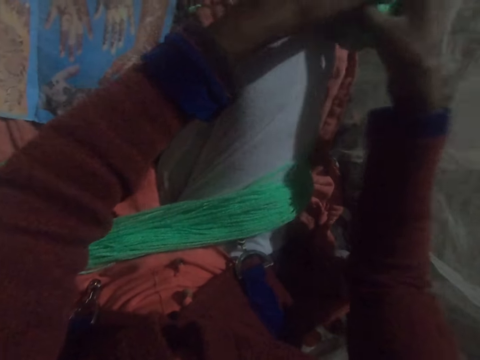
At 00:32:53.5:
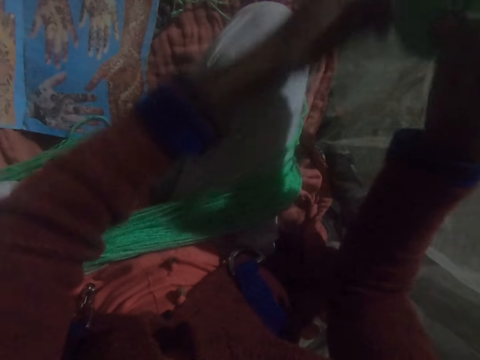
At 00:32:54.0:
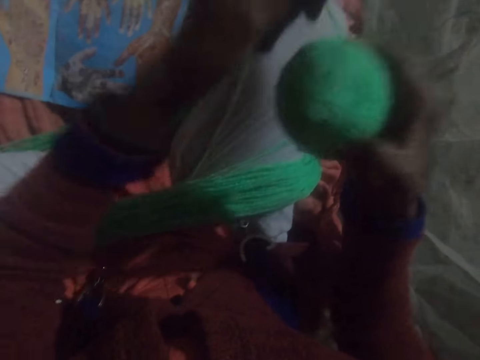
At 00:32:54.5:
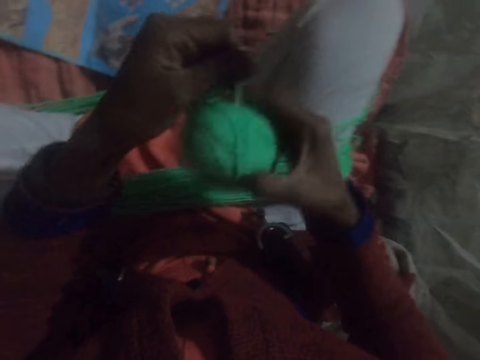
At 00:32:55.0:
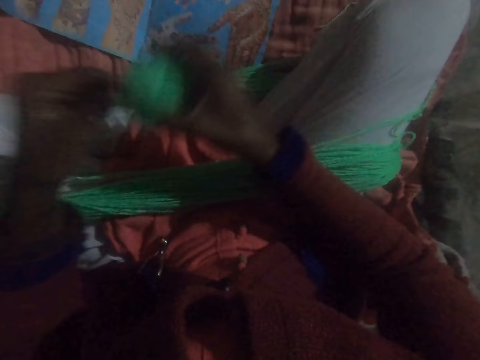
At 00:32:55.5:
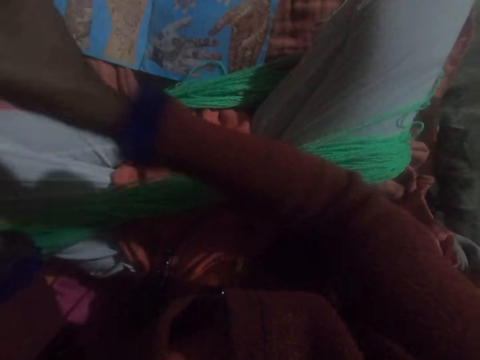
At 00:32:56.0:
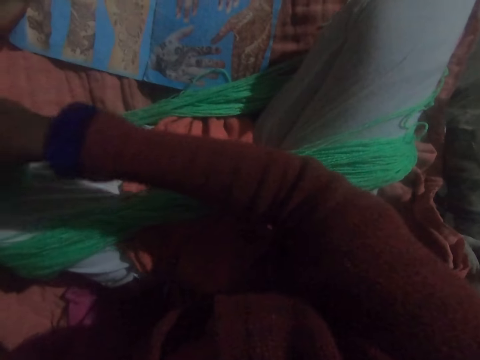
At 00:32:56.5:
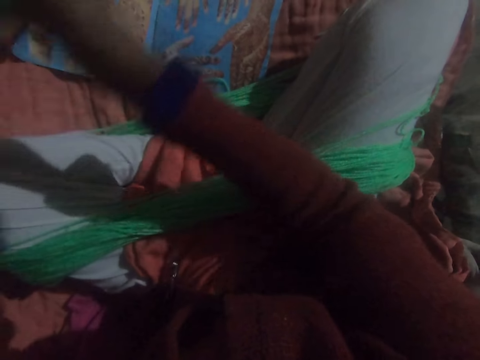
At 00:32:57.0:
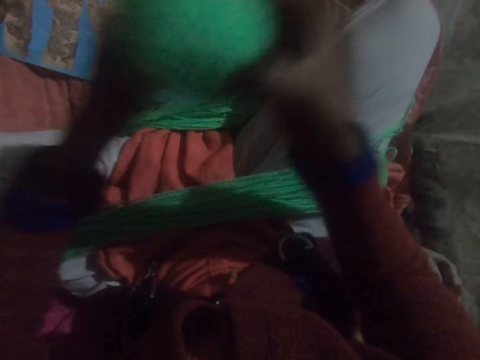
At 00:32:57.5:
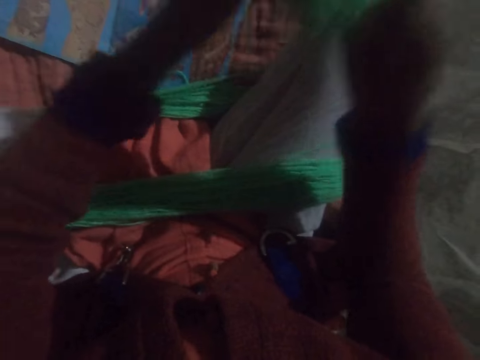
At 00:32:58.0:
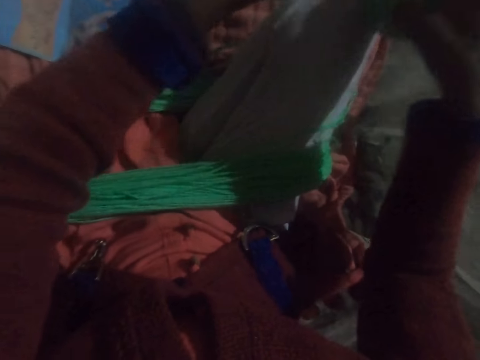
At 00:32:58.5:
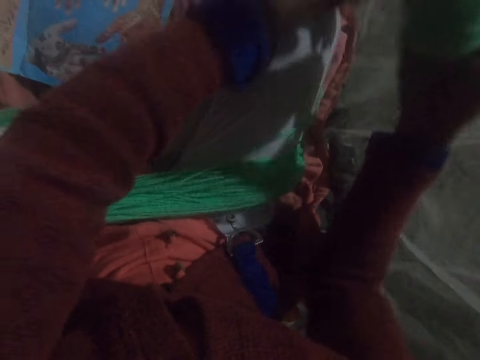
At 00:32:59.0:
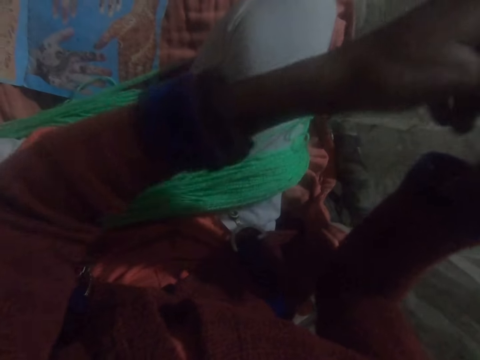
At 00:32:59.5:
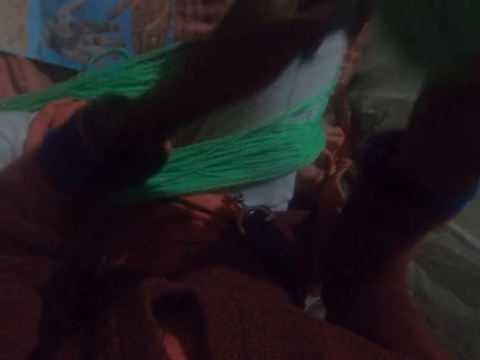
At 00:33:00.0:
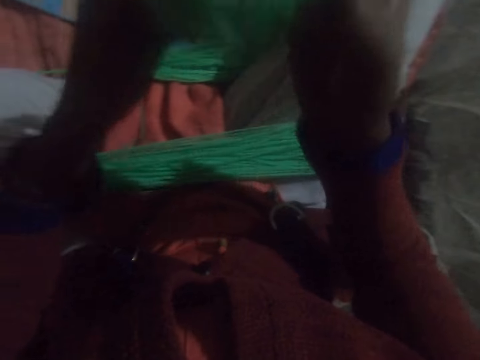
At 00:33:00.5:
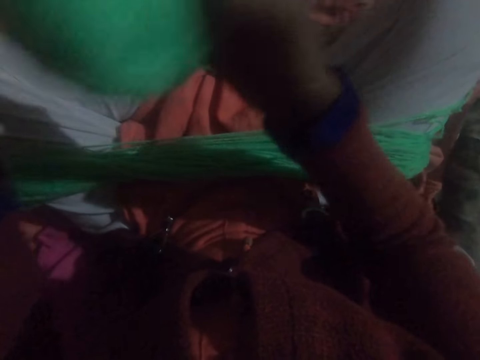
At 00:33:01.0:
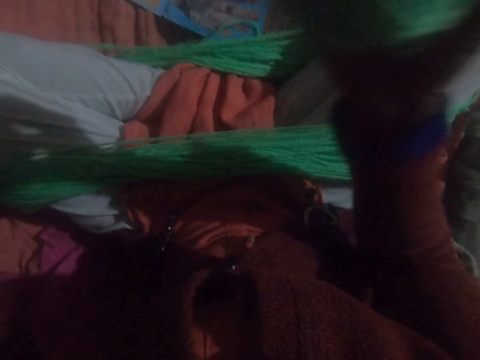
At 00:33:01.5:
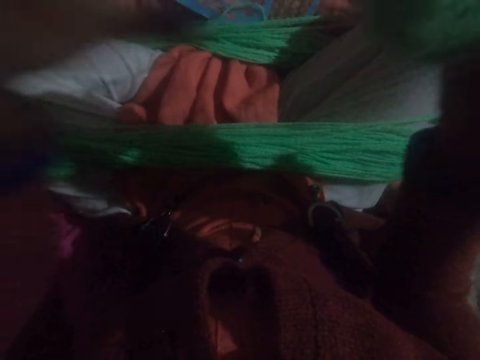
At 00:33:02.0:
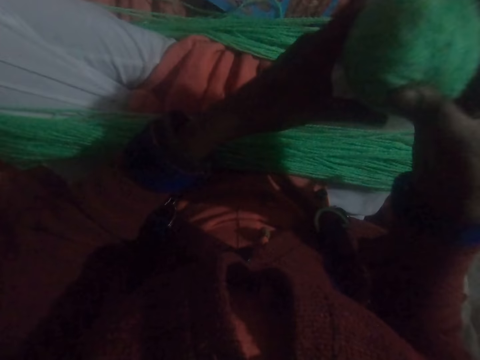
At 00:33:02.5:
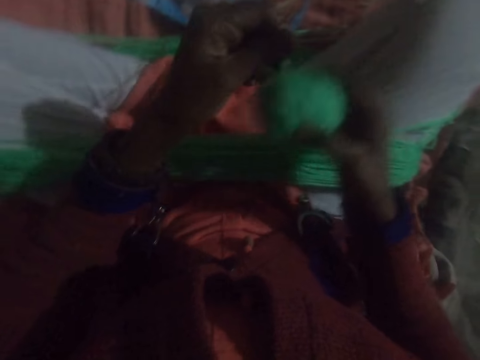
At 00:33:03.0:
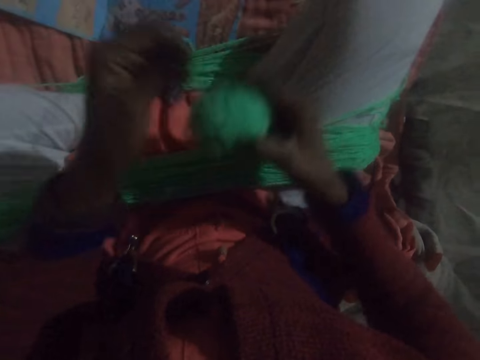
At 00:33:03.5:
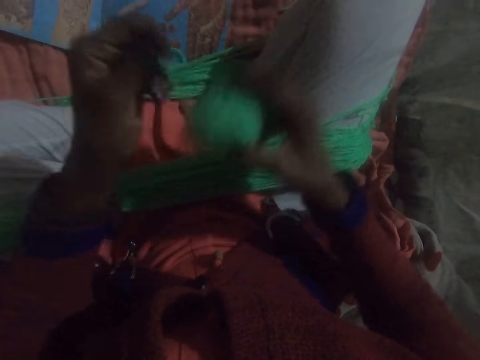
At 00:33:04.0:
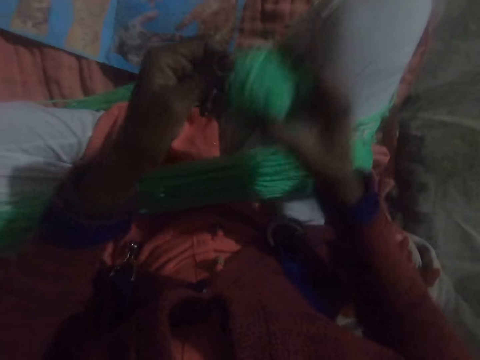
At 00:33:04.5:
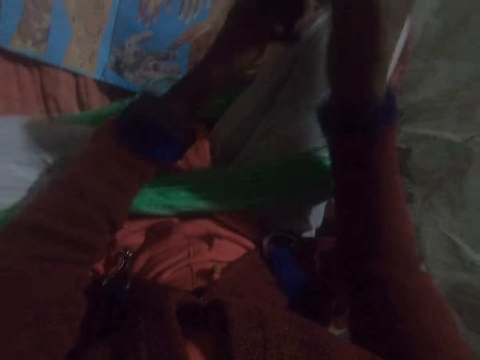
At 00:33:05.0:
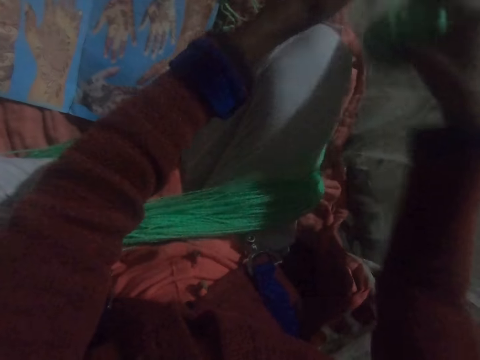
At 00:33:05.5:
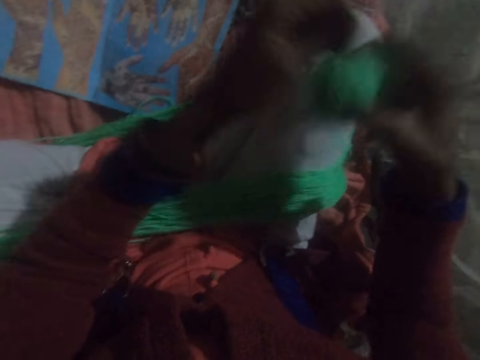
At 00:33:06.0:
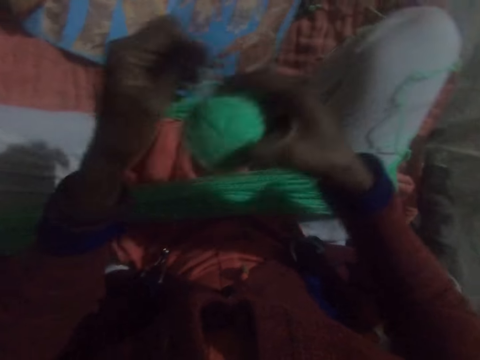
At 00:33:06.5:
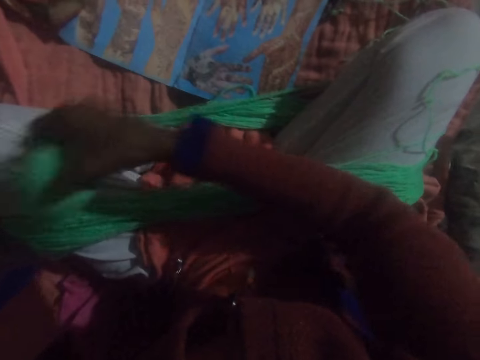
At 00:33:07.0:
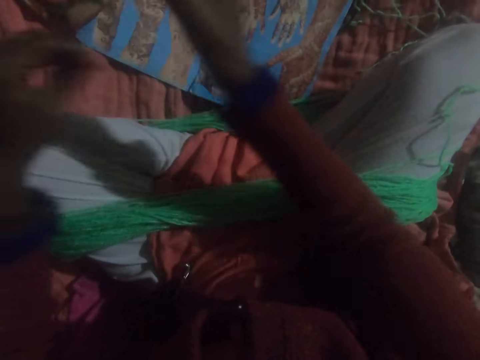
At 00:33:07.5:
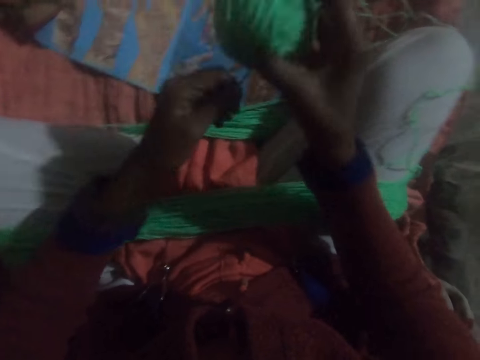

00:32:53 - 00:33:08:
The camera wearer adjusts the thread. They run round the thread to a ball of yarn.

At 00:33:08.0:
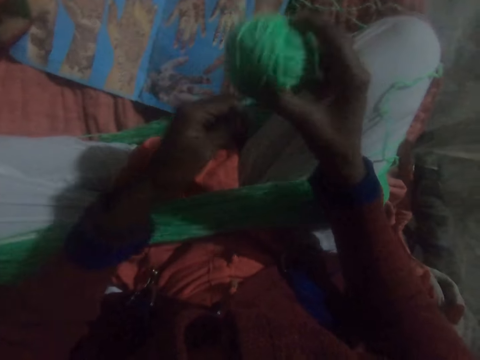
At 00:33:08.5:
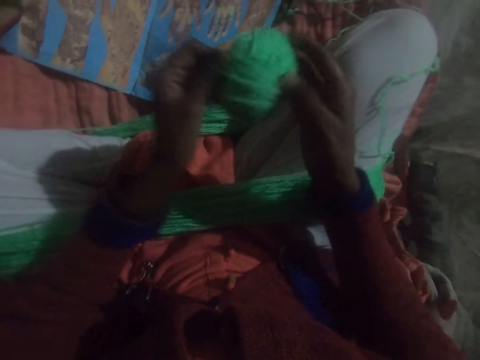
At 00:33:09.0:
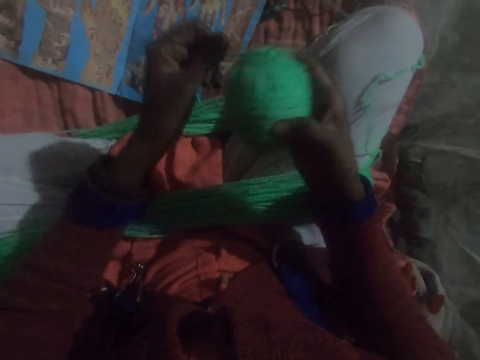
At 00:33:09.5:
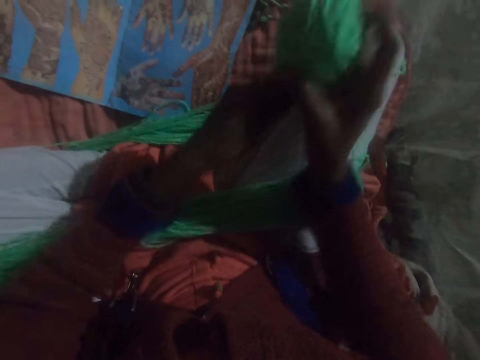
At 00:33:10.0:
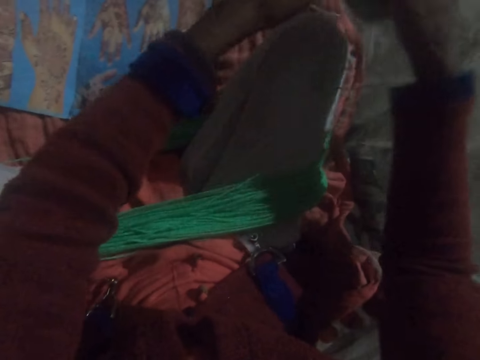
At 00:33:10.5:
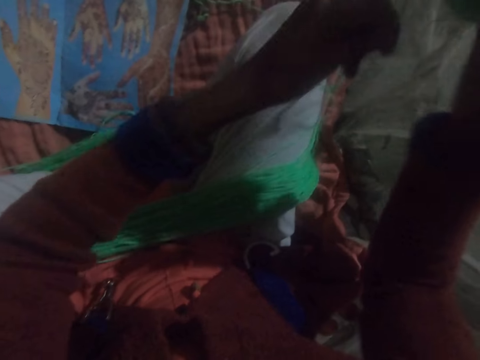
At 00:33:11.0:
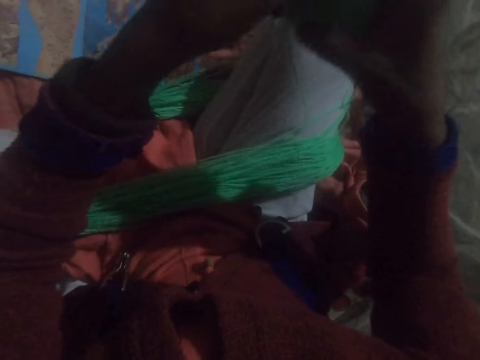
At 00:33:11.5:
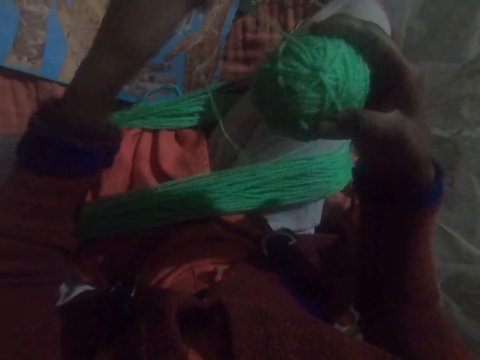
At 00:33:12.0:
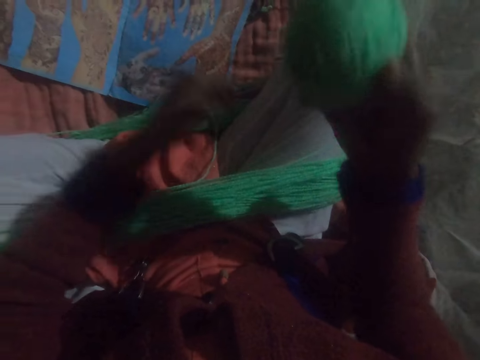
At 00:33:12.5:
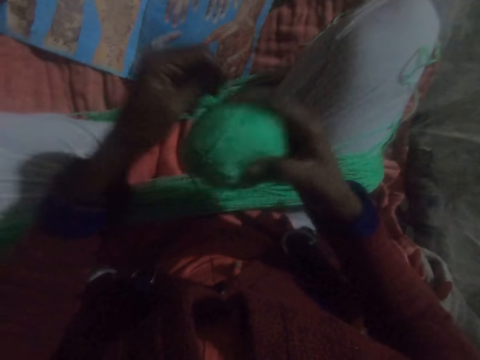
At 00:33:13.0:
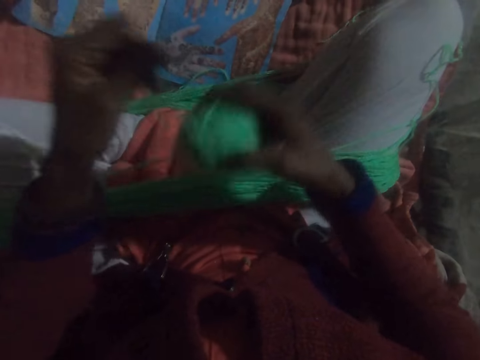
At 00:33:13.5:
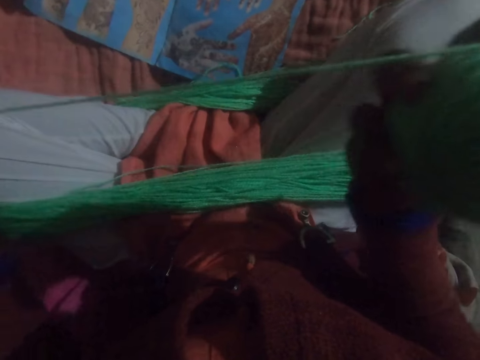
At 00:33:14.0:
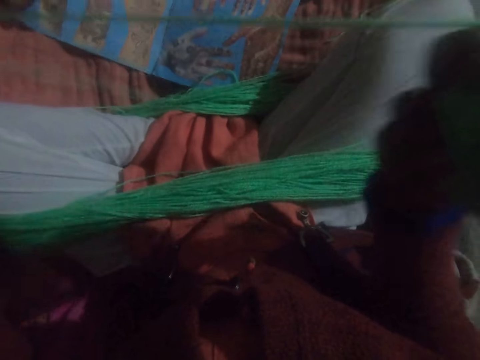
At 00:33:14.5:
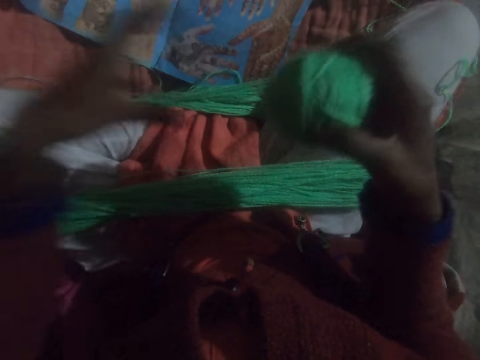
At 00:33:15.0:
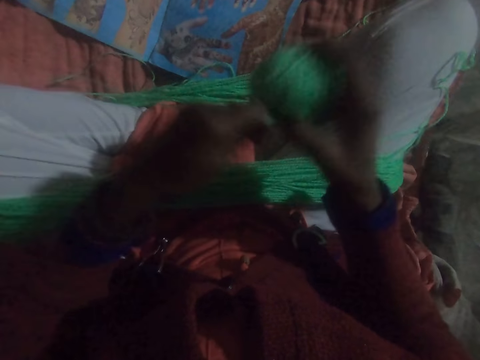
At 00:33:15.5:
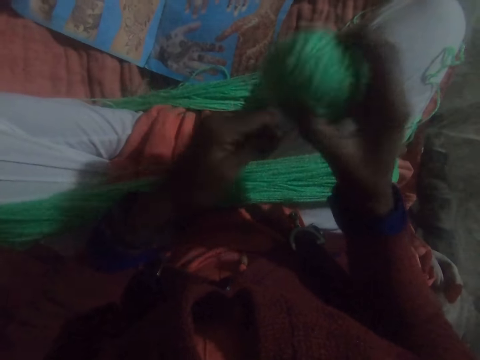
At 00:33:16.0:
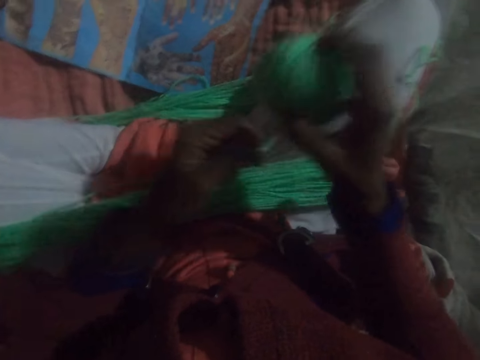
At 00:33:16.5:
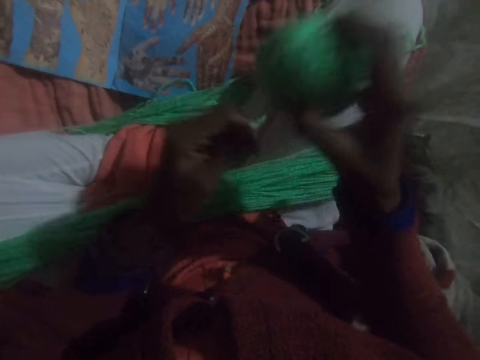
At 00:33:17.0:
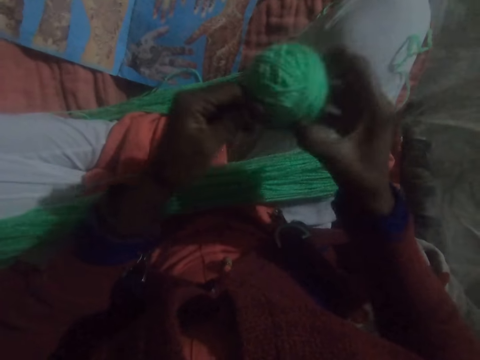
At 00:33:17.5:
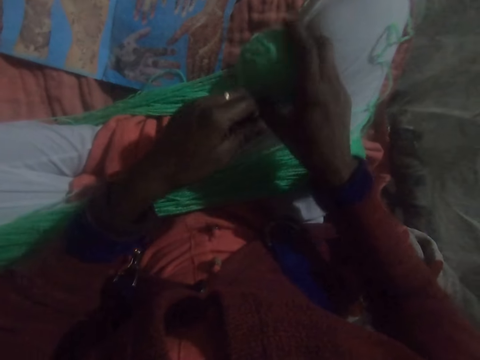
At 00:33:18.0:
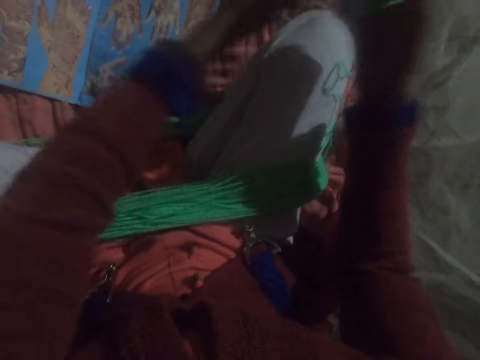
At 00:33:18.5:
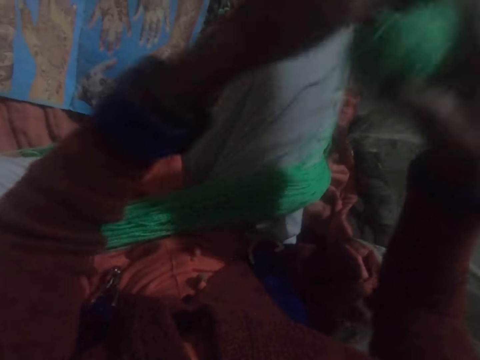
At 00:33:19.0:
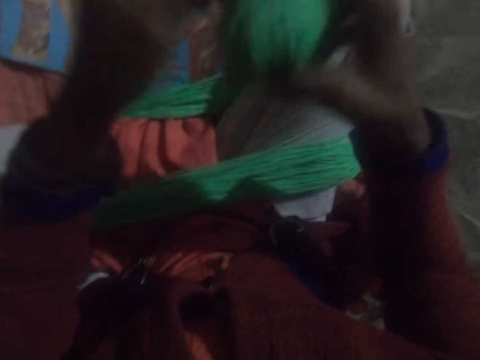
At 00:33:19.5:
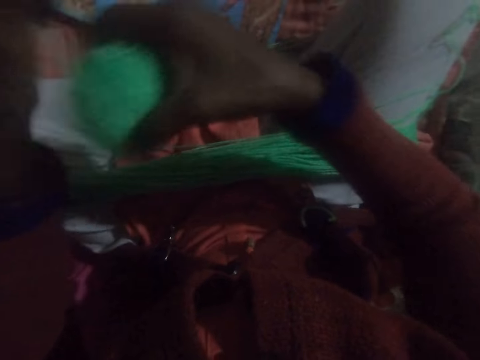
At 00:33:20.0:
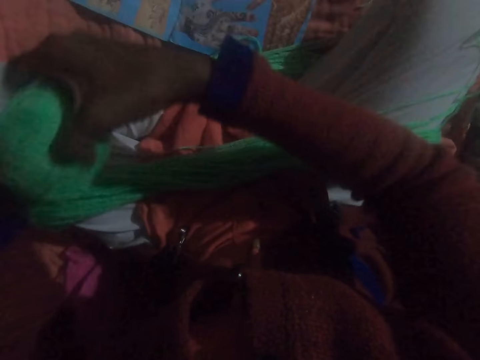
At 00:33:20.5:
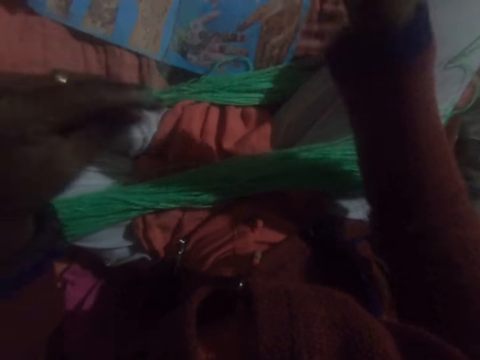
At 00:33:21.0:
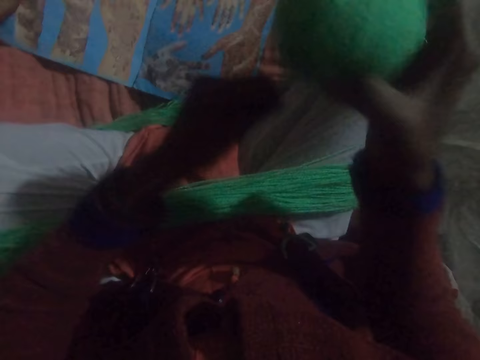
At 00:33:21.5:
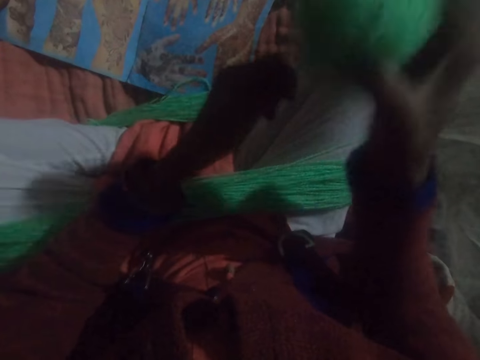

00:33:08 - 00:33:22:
The camera wearer adjusts the thread. They run round the thread to a ball of yarn. They adjust the thread. They run round the thread to the ball of yarn.
